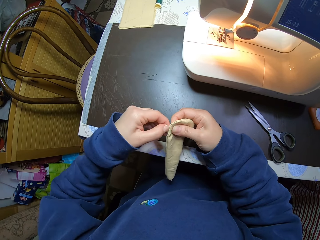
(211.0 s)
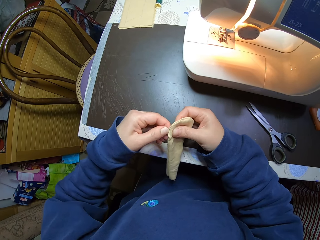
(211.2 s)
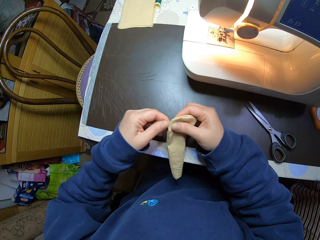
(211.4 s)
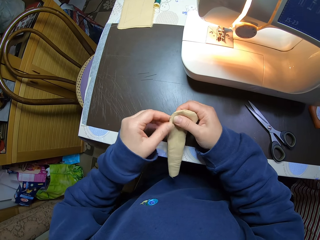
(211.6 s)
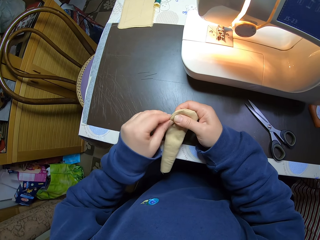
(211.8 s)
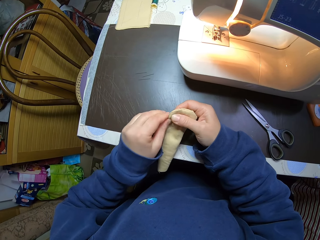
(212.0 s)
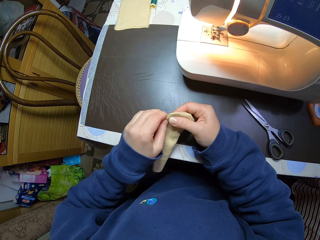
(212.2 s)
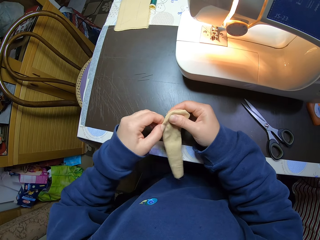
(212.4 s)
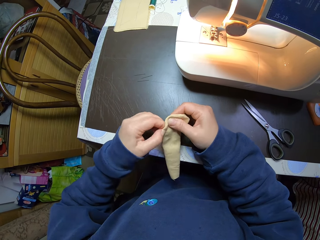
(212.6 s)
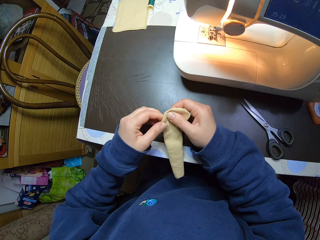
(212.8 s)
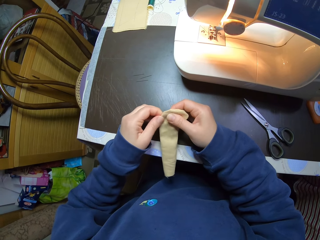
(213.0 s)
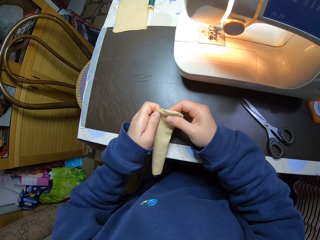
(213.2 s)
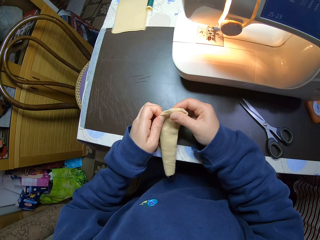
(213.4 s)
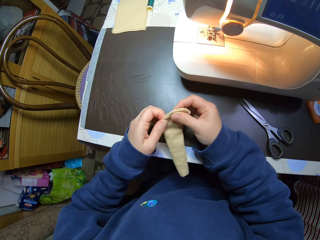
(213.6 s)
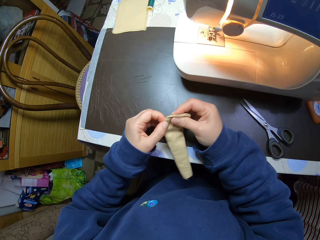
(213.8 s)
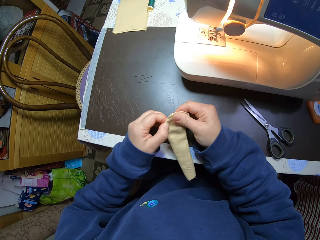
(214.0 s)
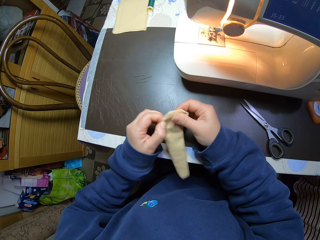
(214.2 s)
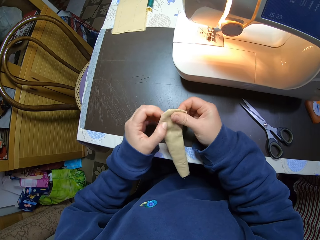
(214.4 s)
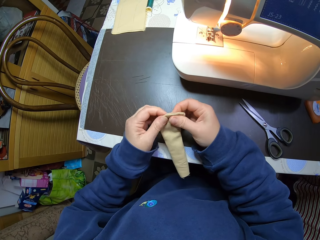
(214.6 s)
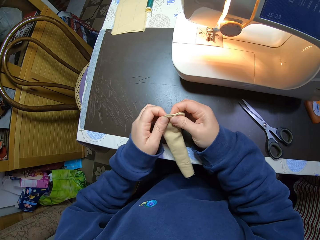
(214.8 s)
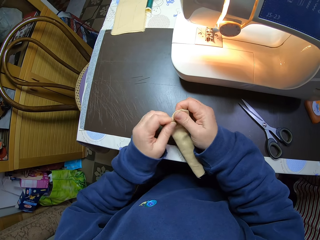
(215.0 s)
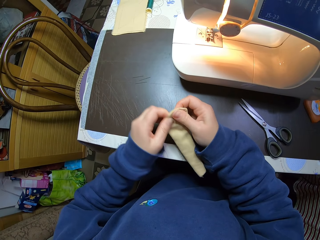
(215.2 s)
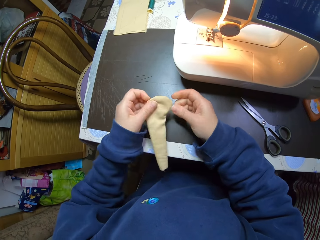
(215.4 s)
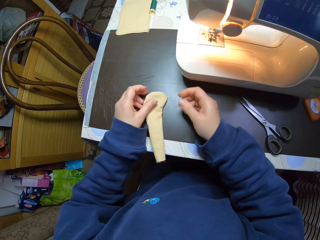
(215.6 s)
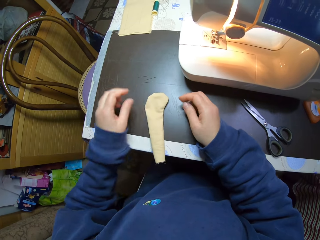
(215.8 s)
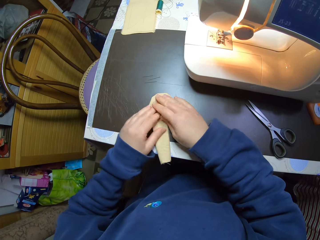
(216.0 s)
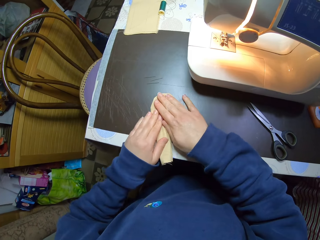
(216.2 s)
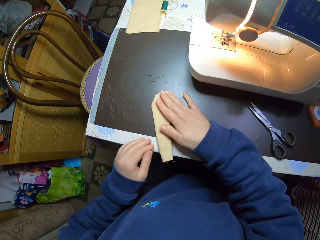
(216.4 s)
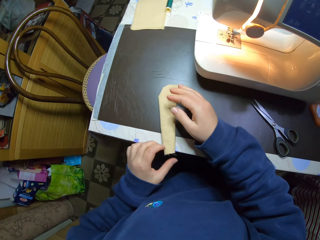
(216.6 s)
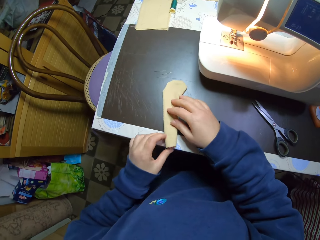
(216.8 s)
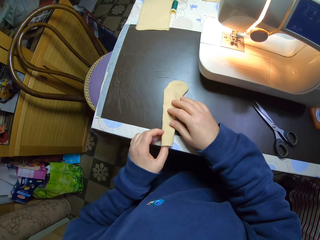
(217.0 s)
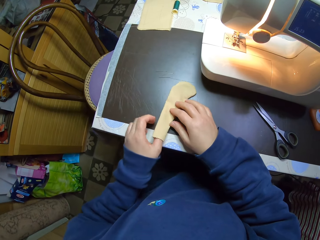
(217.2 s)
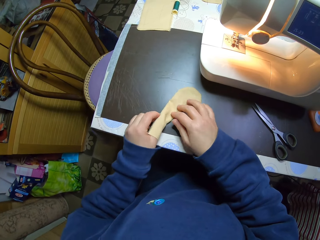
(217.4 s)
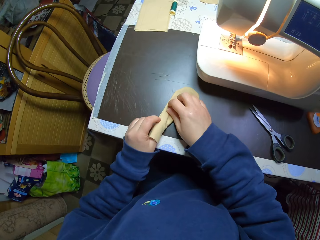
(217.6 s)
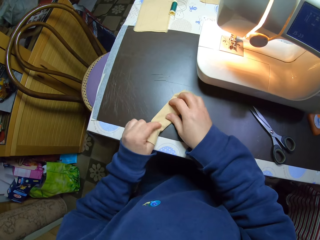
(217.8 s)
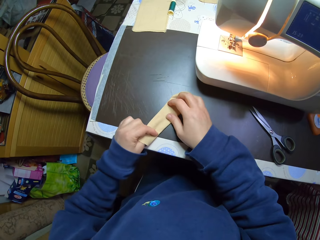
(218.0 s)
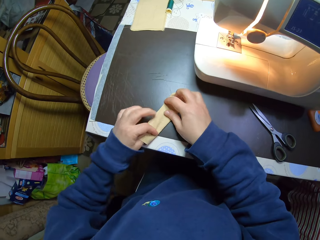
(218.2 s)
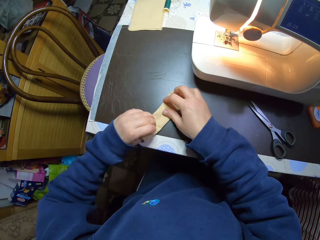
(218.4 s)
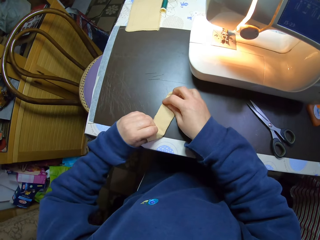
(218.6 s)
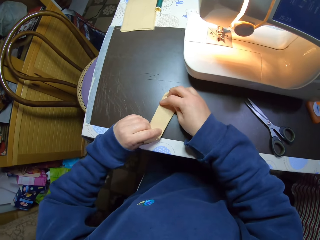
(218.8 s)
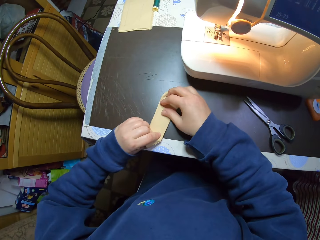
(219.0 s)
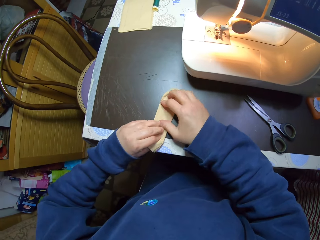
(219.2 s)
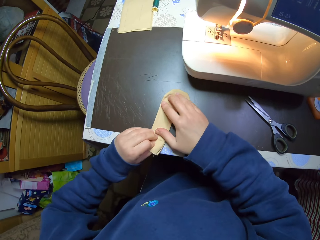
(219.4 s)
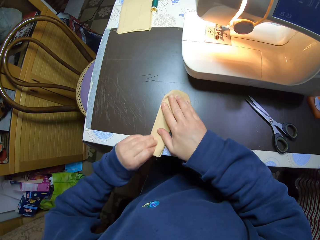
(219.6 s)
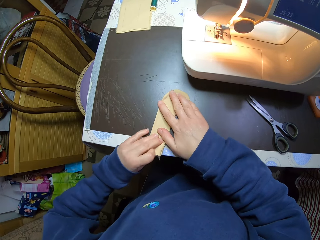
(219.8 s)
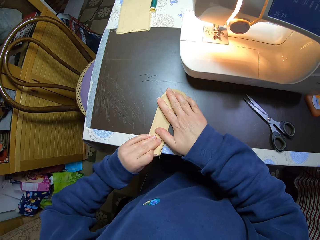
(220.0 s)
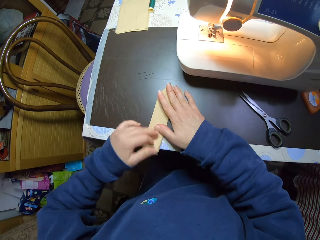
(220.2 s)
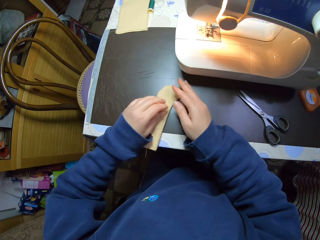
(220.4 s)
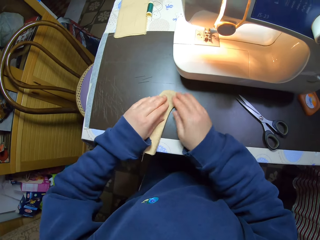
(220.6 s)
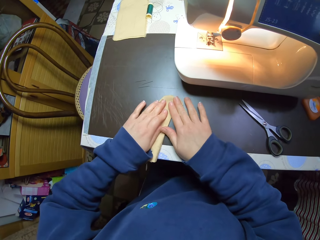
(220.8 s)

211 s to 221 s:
The camera wearer pinches the edge of the fabric with her left hand. She drops the fabric on the table. She straightens out the fabric. She puts her left thumb inside the fabric. She spreads the fabric on the table with her hands.

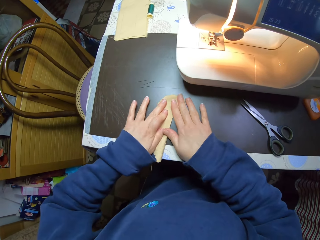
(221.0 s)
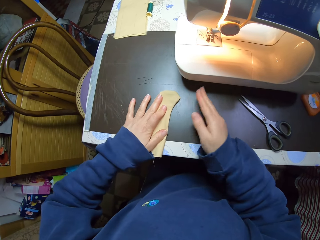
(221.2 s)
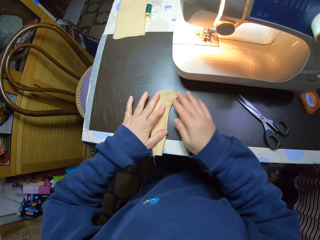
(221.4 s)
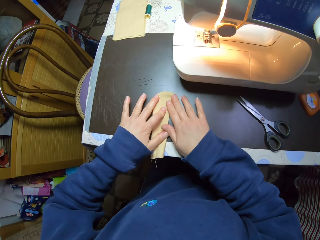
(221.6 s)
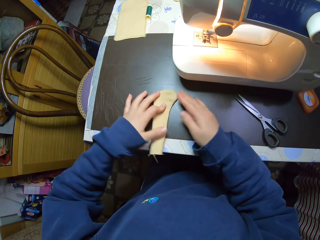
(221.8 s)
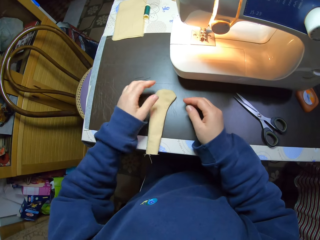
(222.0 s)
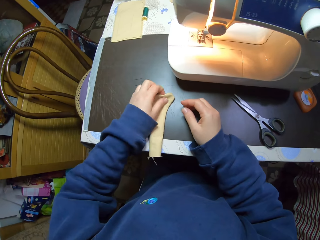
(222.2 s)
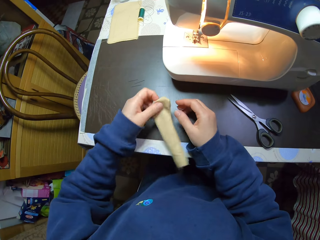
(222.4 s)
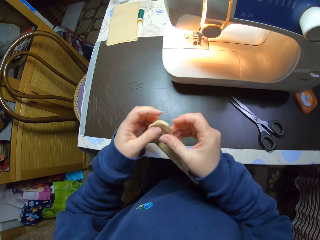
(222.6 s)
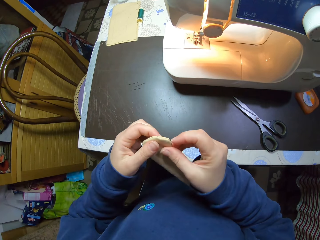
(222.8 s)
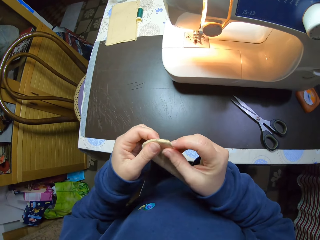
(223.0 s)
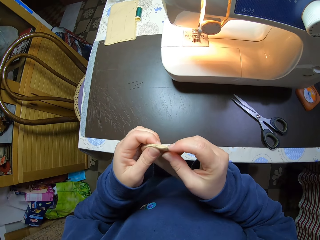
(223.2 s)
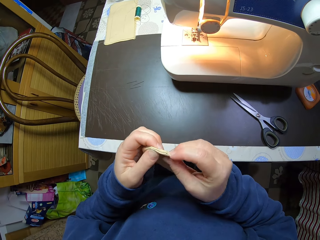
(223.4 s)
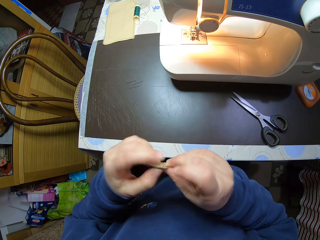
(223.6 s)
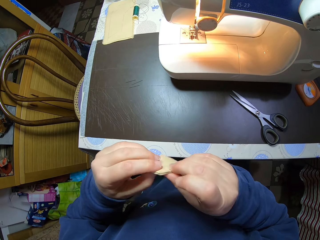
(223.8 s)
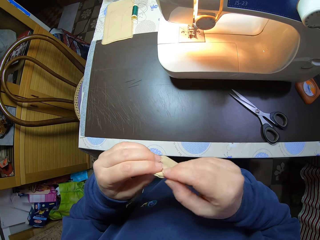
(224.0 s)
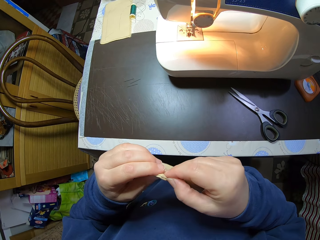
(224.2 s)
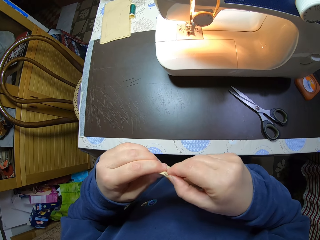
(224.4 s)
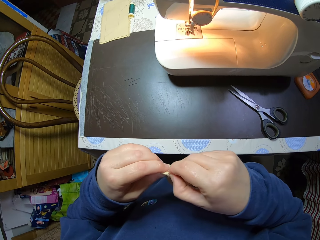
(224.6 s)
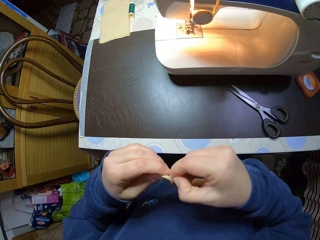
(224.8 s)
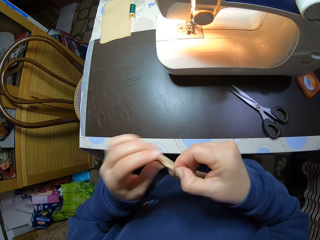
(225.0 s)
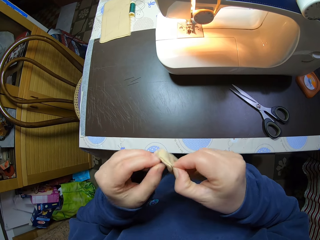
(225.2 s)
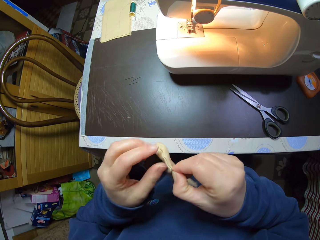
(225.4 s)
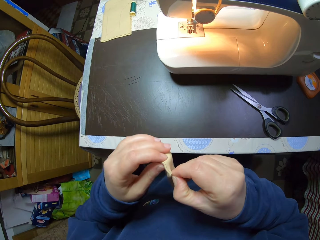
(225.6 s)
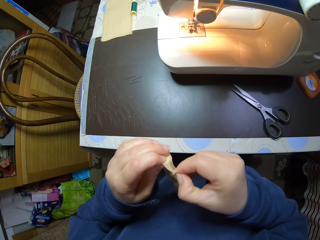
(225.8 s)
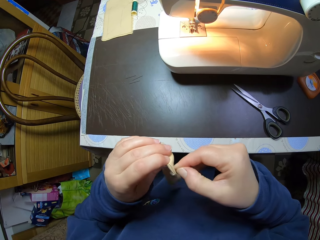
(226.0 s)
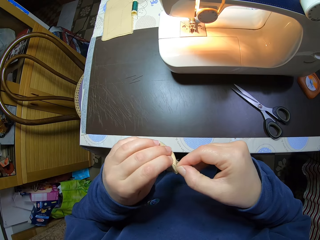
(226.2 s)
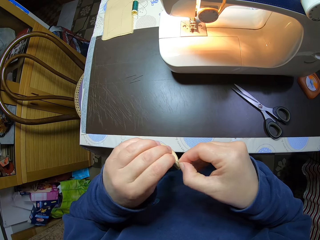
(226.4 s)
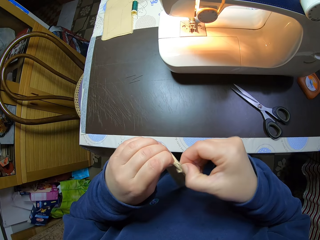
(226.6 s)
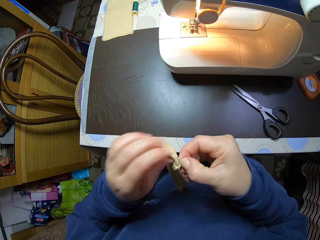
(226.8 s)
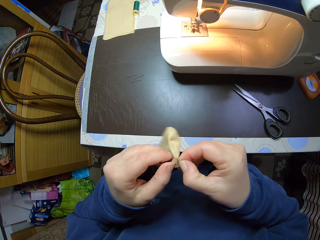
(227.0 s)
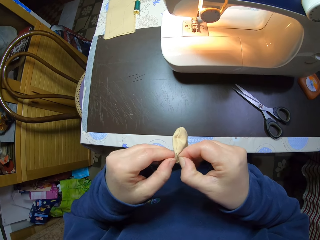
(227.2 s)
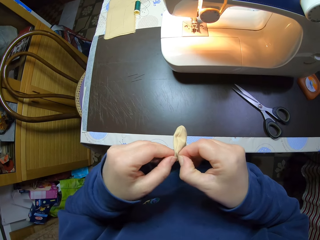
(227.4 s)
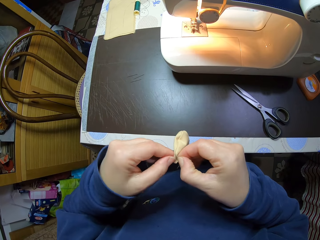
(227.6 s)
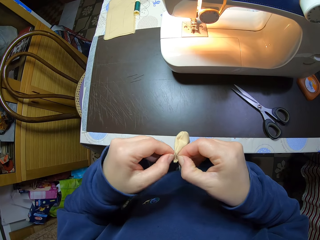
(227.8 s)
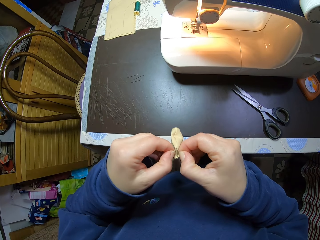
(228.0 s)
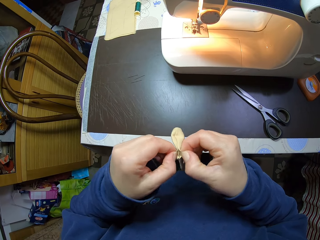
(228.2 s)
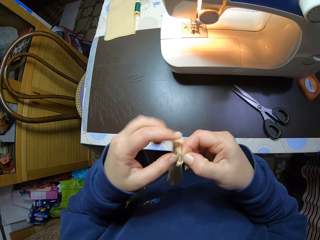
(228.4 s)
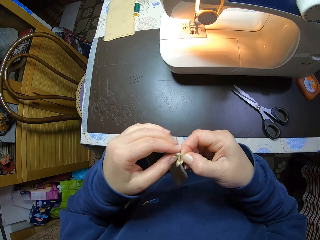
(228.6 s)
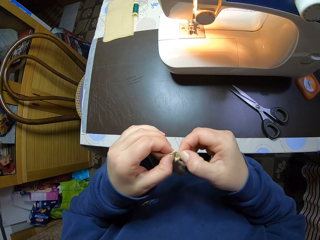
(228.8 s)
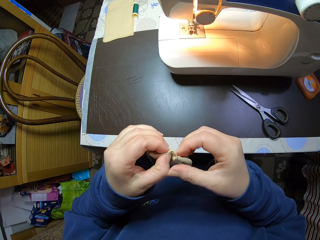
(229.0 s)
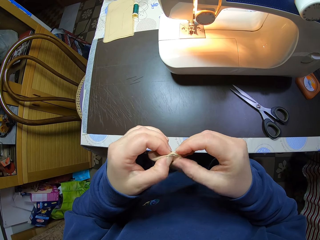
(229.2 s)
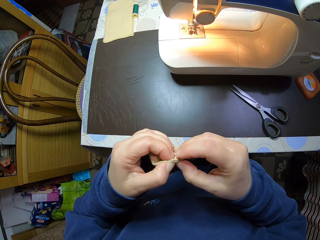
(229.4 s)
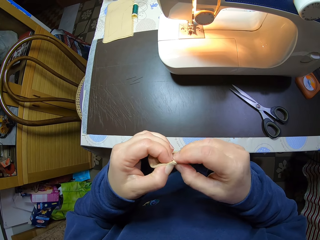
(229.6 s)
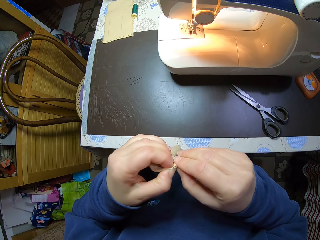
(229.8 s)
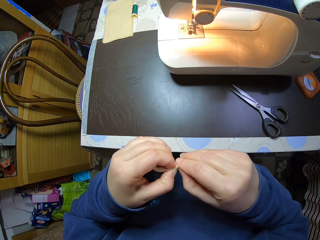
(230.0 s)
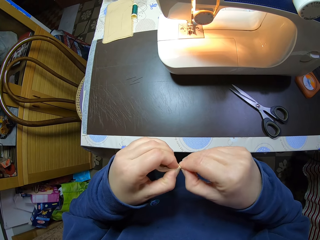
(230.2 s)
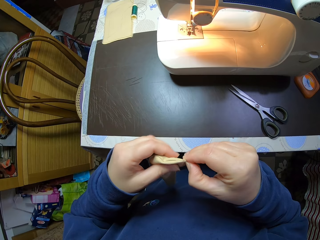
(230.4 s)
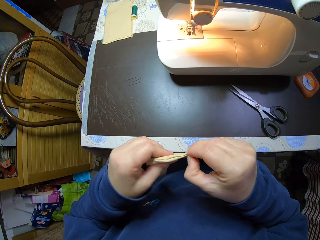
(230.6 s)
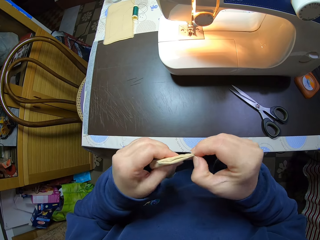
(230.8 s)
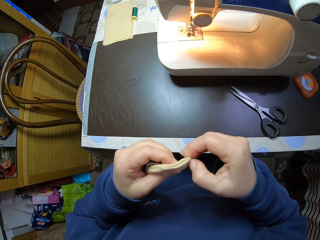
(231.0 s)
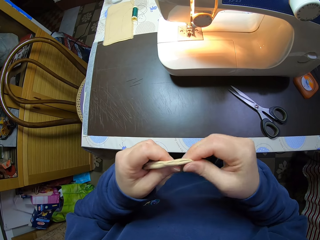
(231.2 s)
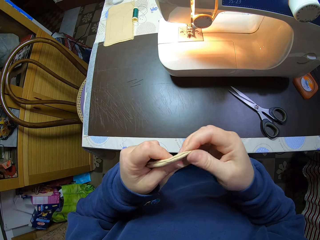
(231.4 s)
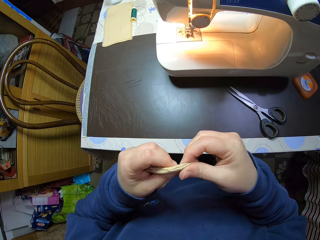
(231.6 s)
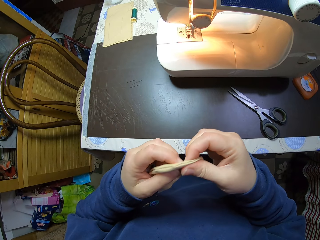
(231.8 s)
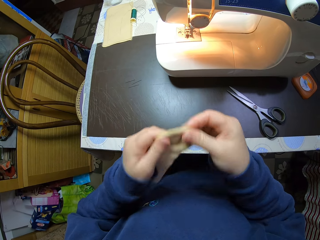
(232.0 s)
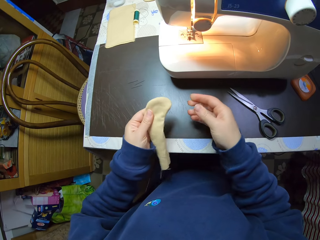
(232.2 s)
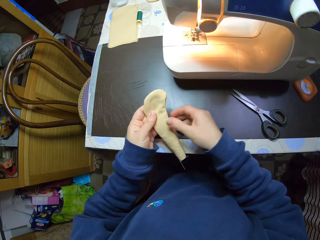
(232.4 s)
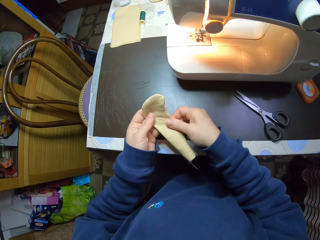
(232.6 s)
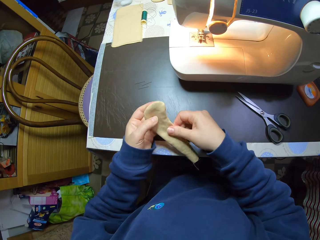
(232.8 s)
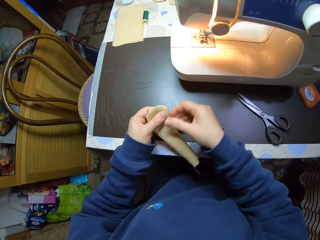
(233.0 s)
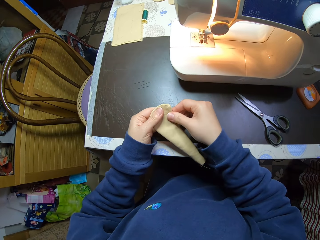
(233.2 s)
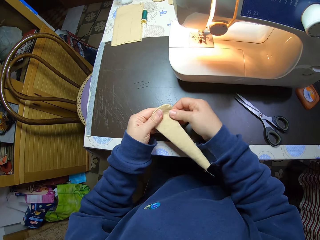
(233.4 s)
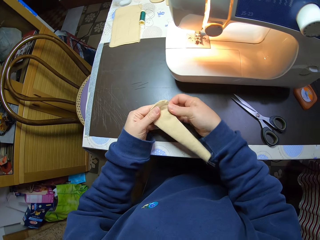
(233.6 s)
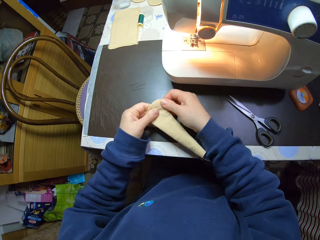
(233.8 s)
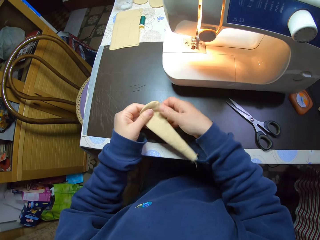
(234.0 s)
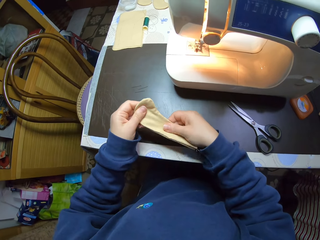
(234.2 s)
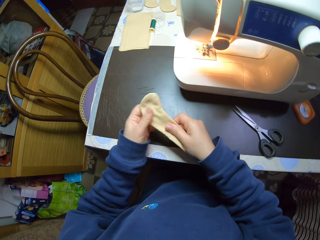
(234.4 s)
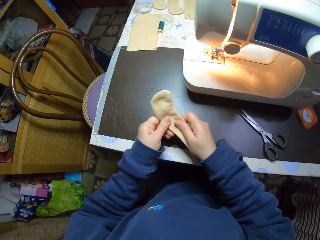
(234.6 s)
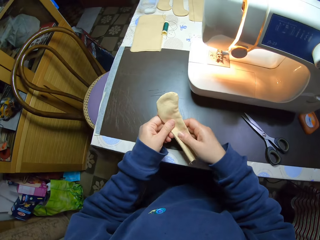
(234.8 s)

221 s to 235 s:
The camera wearer picks up the fabric from the table again. She opens the edge of the fabric with her hands. She turns the piece of cloth inside out. She rubs the edge of the fabric. She straightens out the fabric with her hands.
